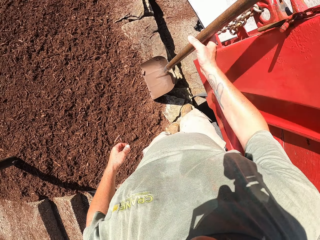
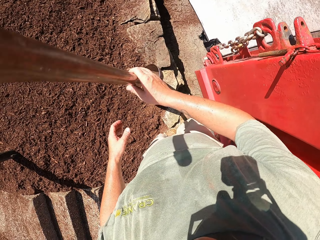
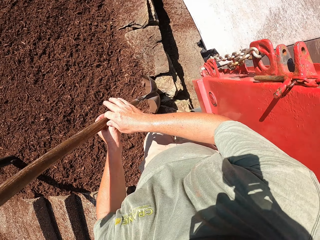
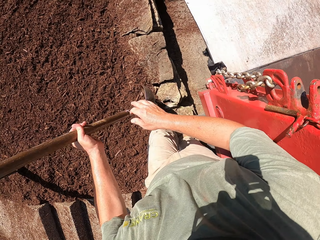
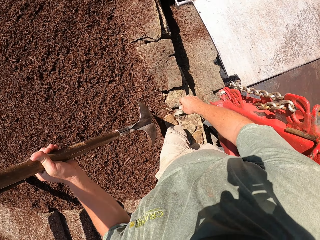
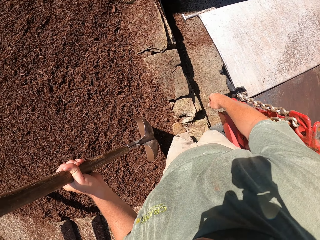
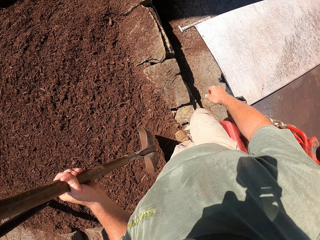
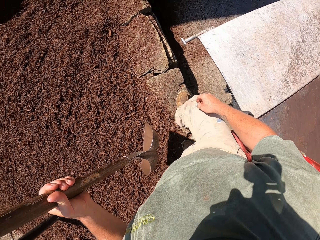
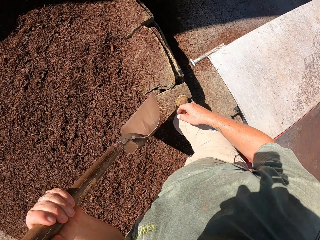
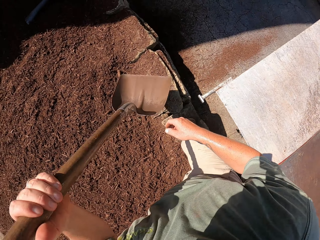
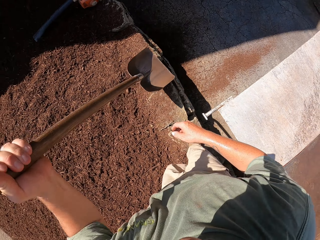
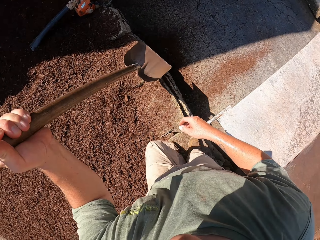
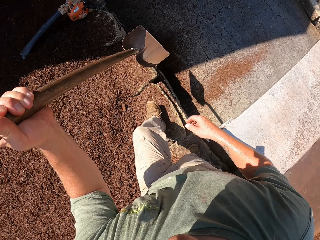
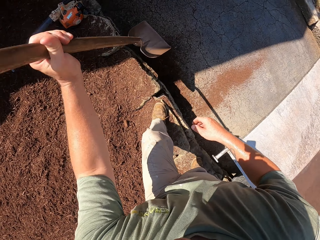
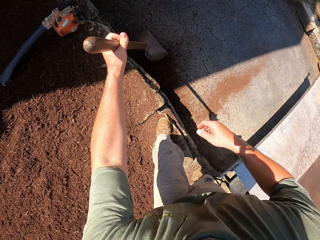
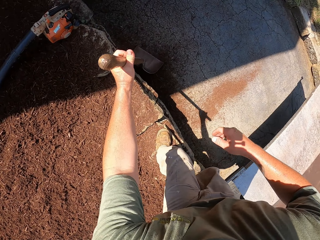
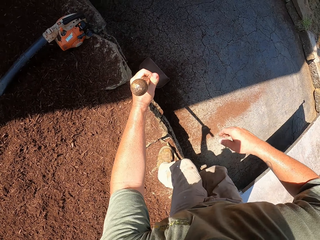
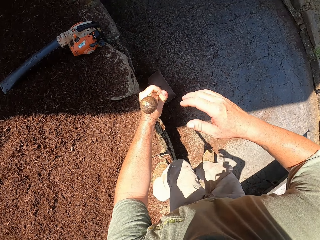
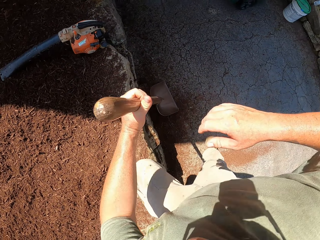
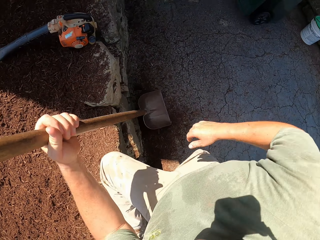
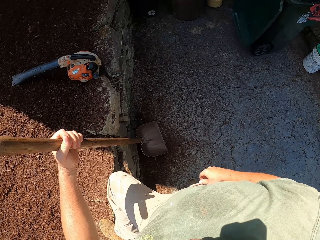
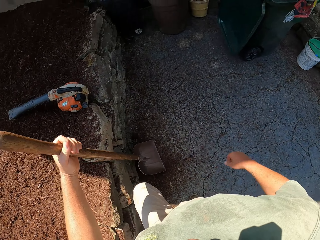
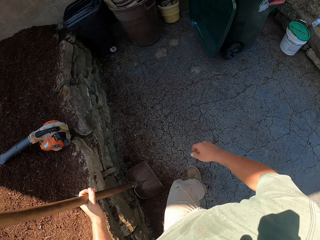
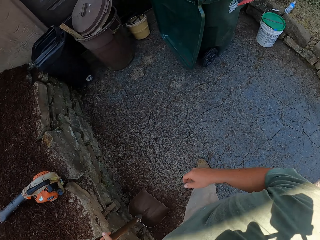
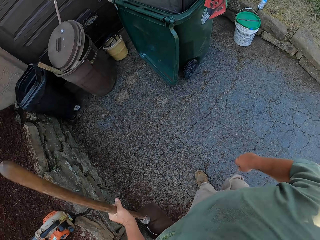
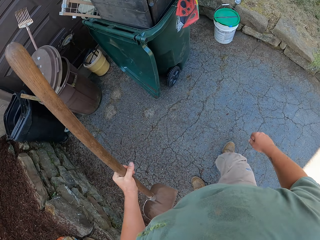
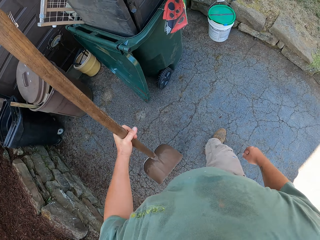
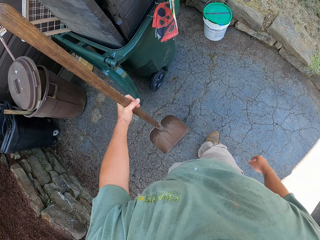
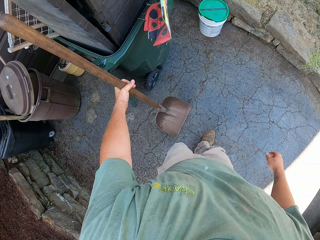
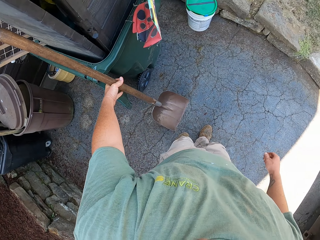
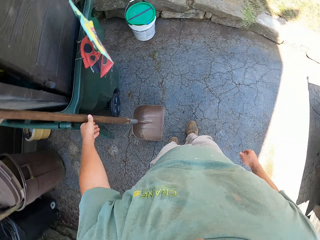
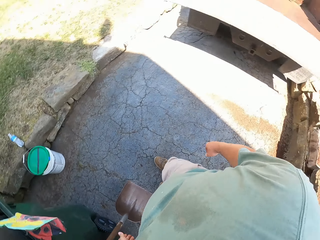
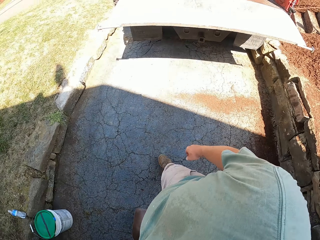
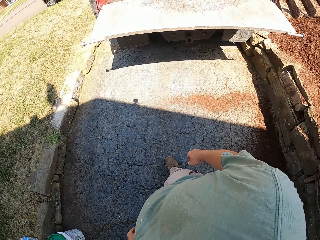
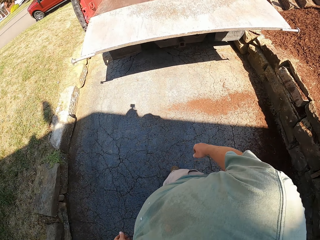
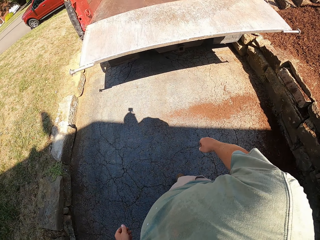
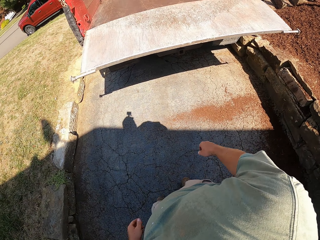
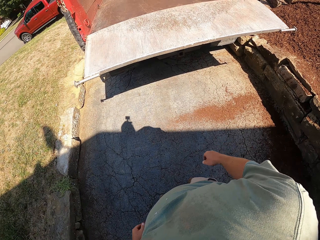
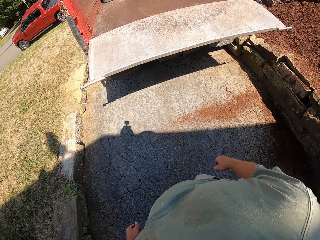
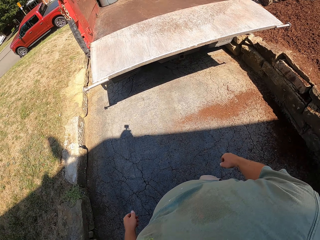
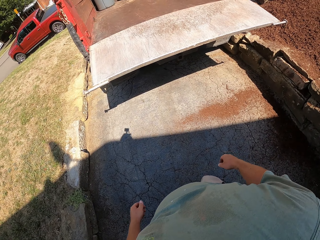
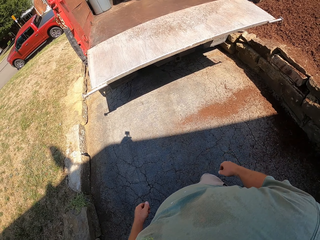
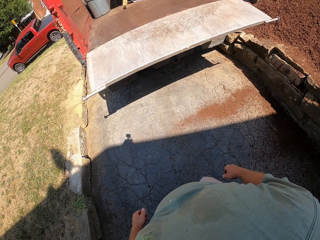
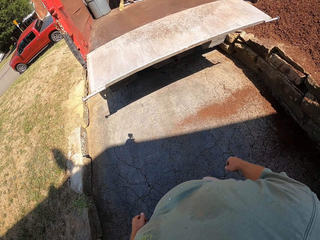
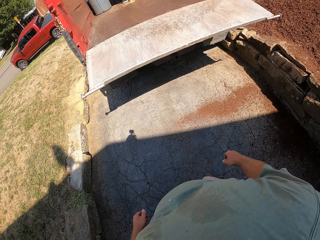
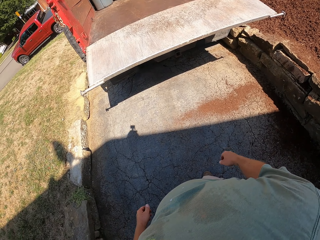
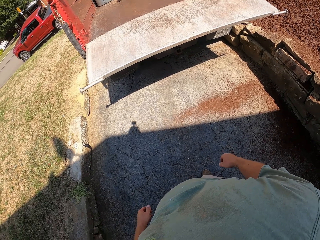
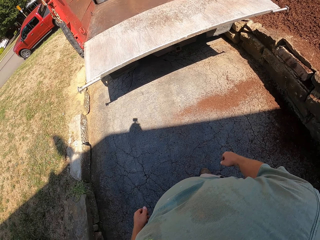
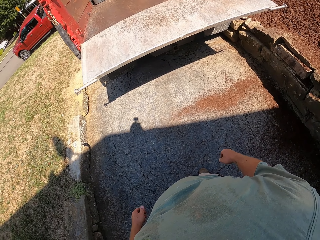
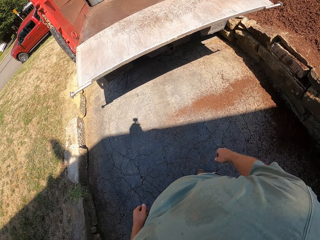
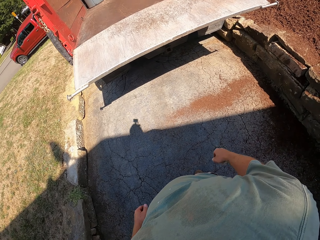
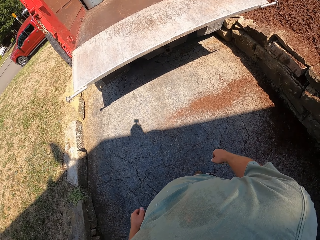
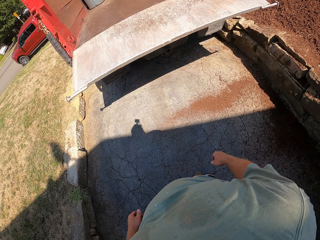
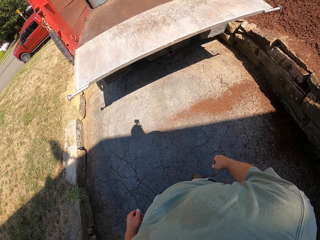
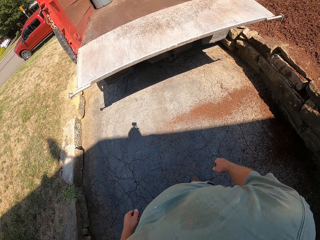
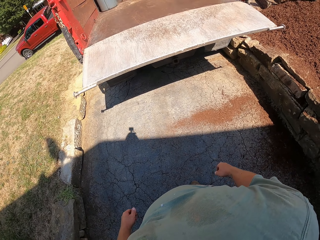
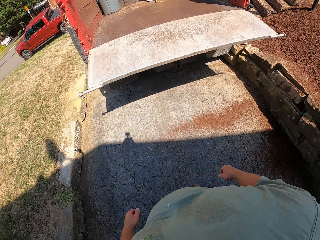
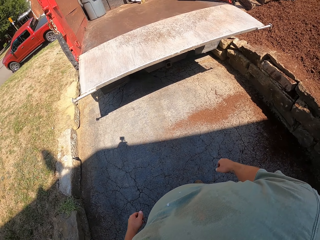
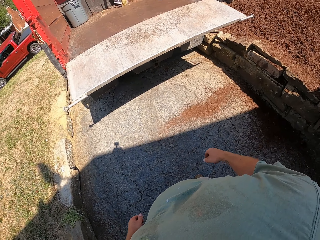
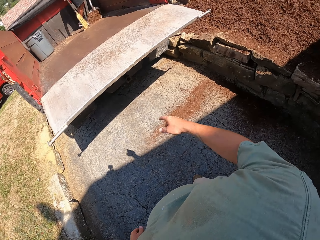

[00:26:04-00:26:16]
The camera wearer picks up the shovel. They ditch the shovel. A man sweeps sand in the truck.

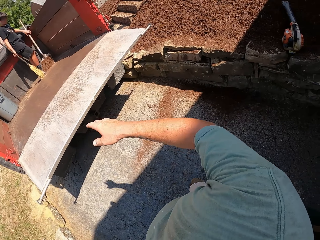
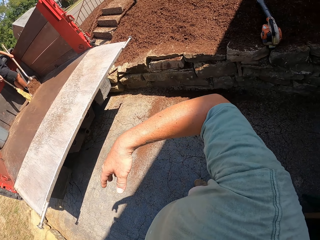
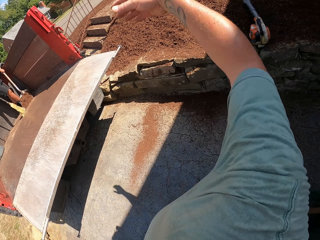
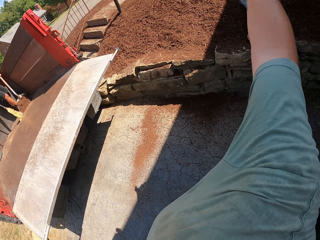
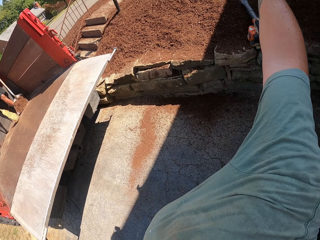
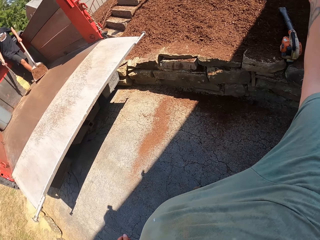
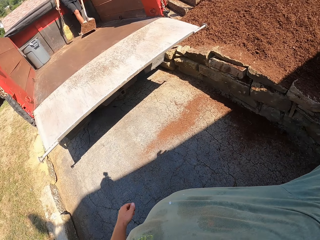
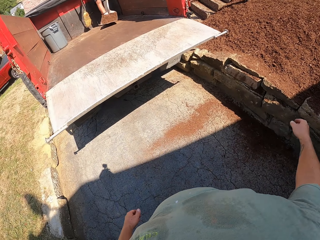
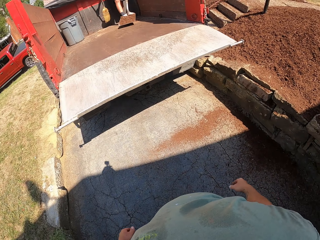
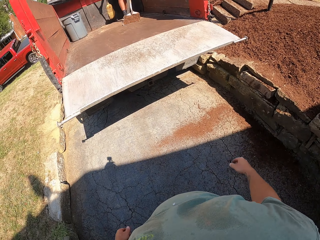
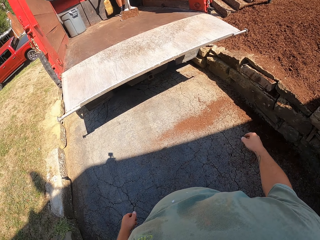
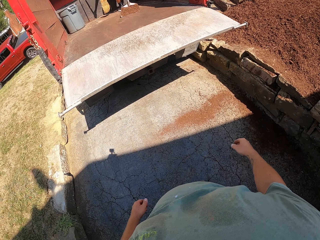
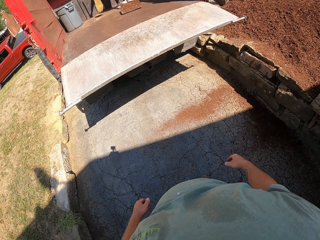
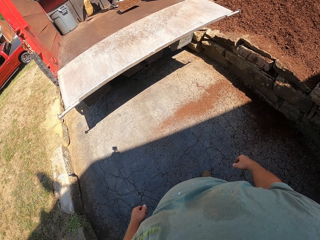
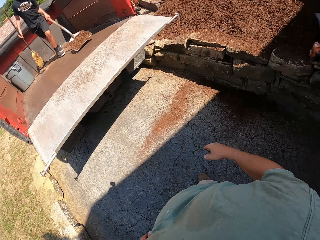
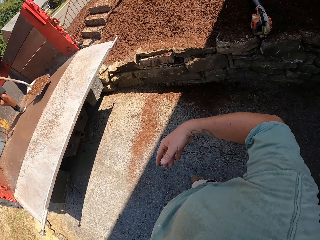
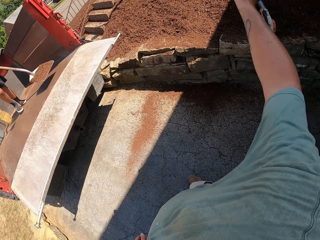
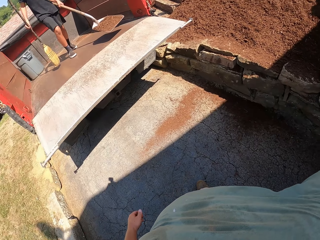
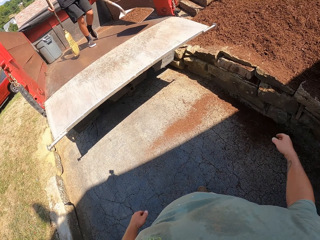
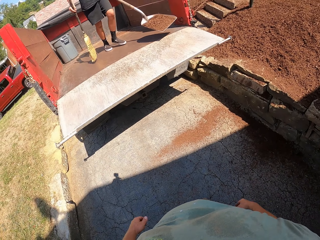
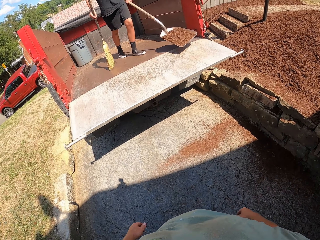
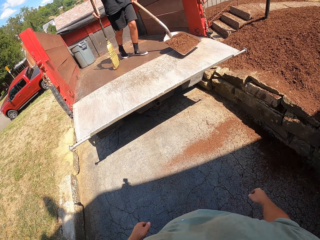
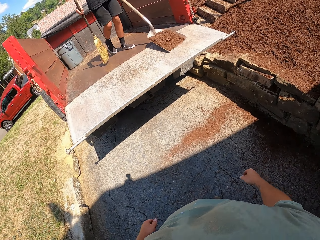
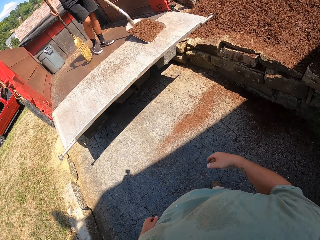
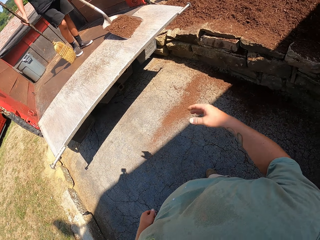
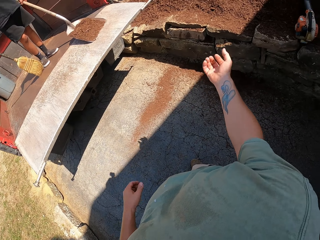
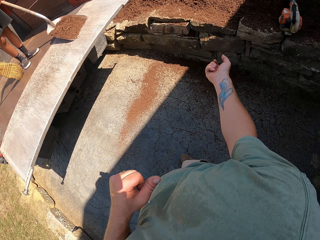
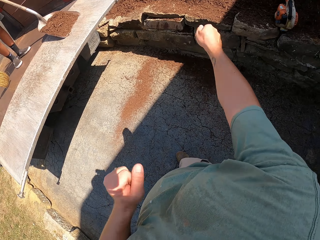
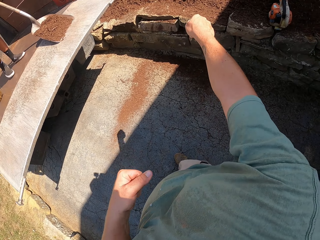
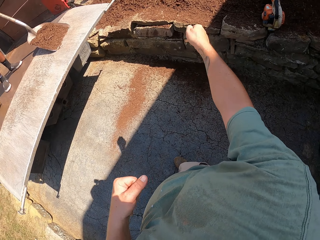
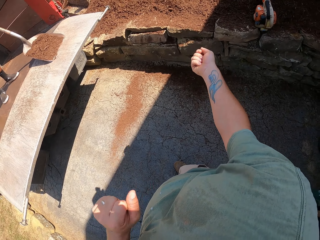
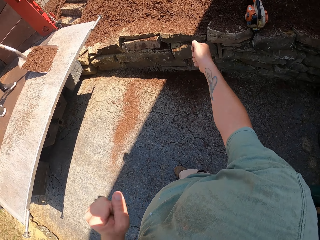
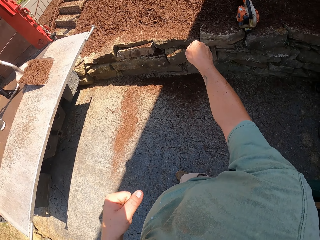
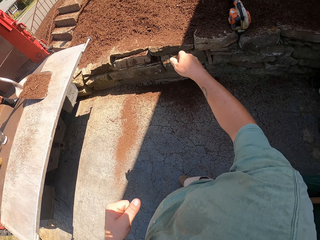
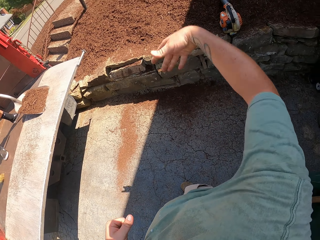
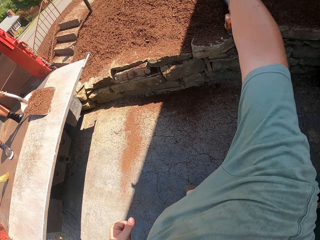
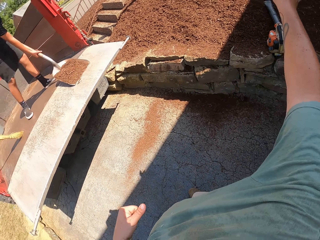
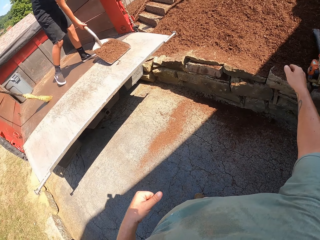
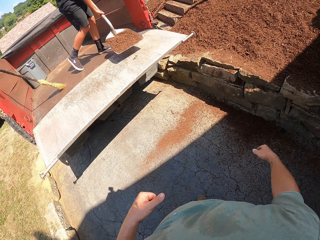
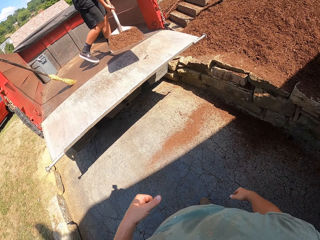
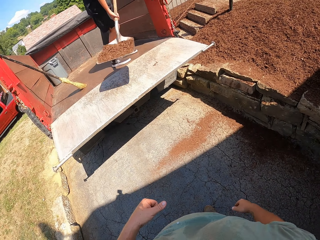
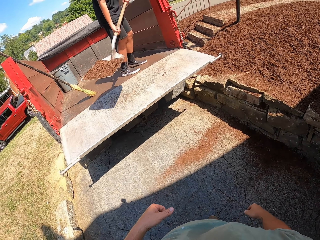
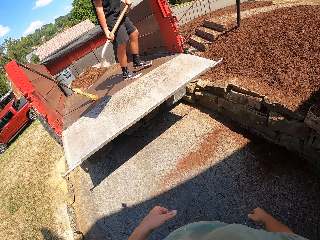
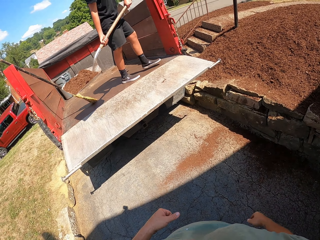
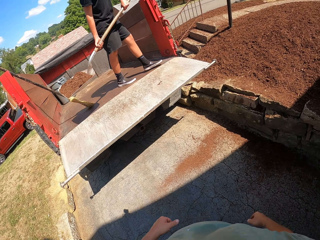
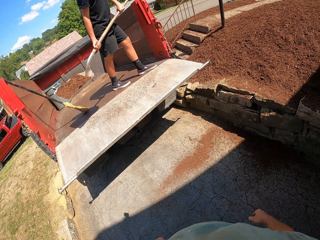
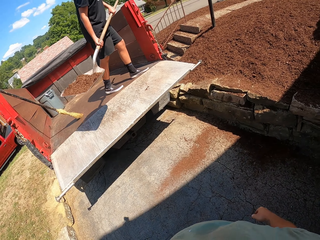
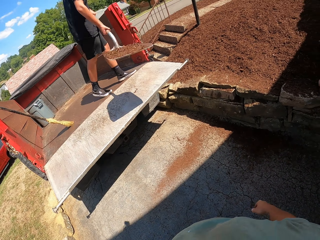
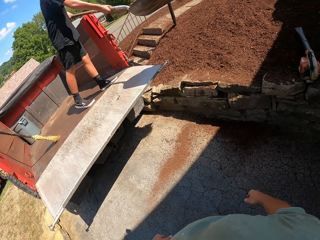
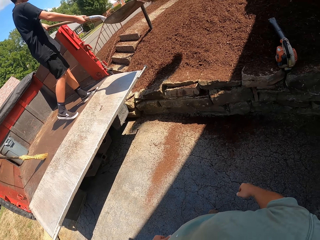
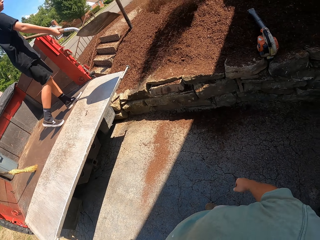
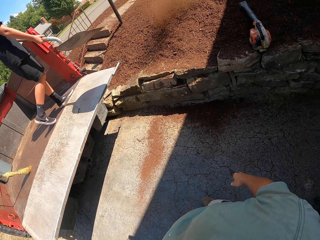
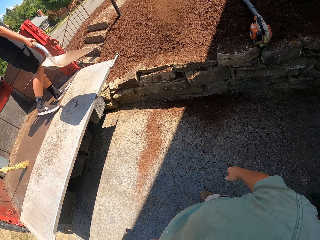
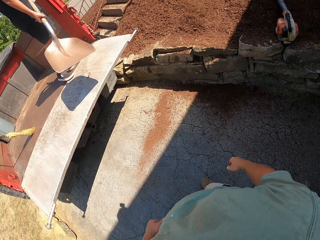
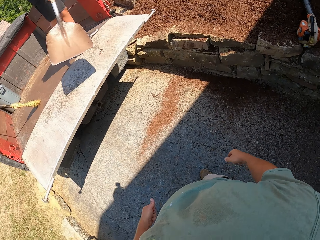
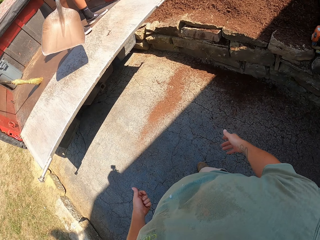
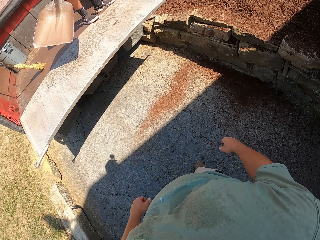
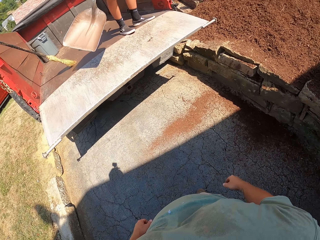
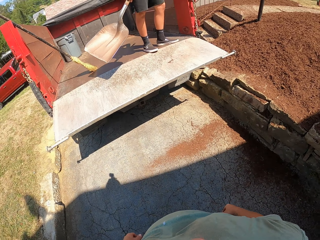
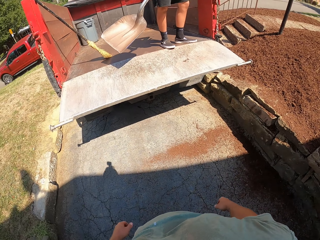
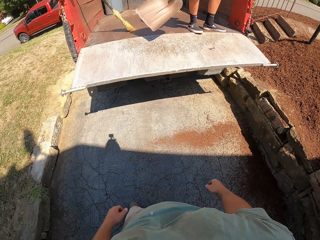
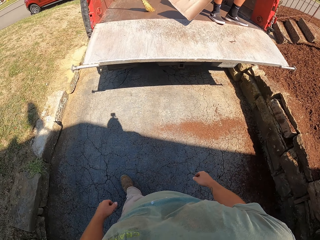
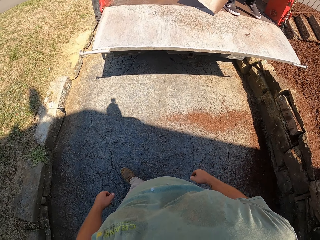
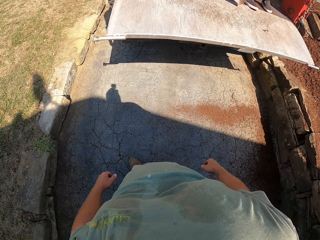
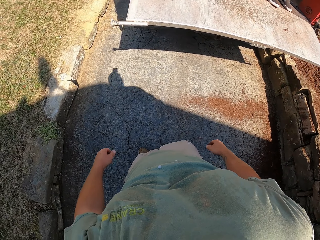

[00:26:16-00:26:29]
The camera wearer converses with a man. The man removes sand from the truck. The man pours out loose soil with the shovel.
